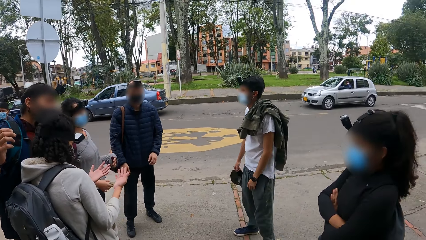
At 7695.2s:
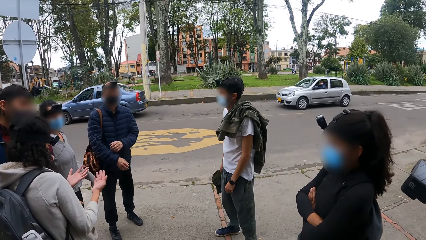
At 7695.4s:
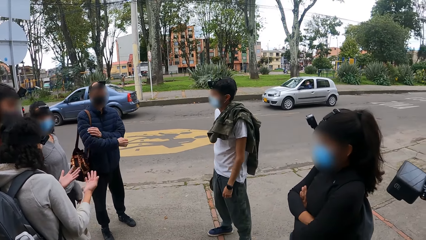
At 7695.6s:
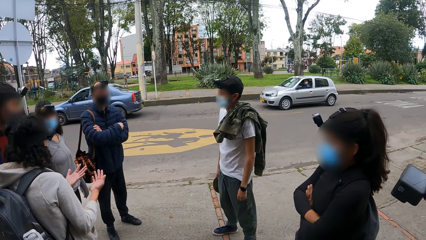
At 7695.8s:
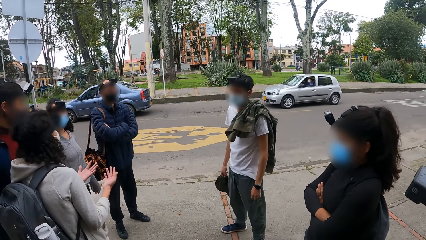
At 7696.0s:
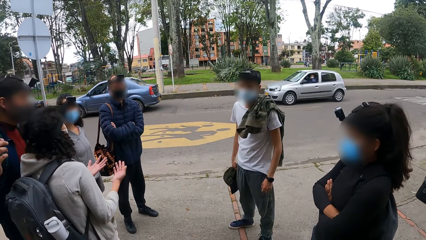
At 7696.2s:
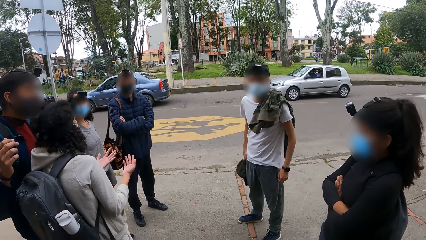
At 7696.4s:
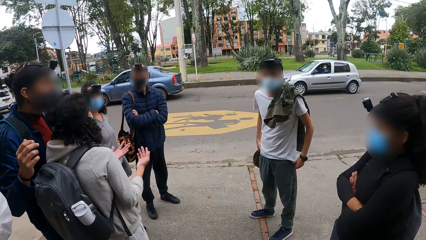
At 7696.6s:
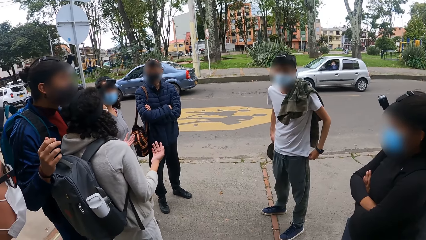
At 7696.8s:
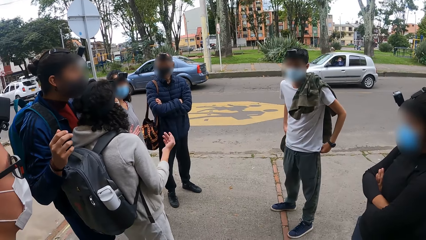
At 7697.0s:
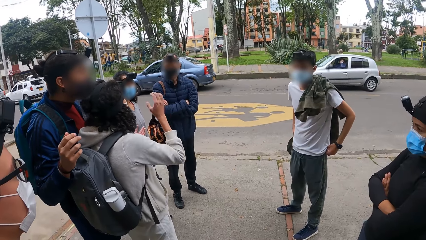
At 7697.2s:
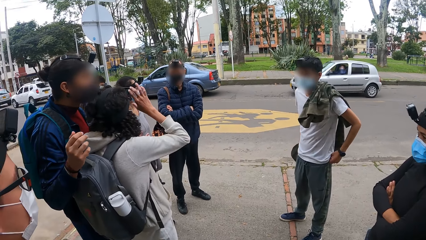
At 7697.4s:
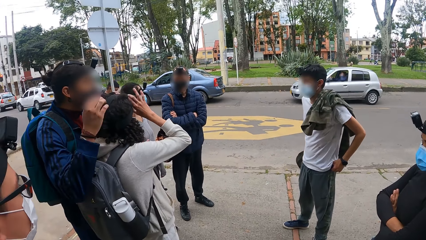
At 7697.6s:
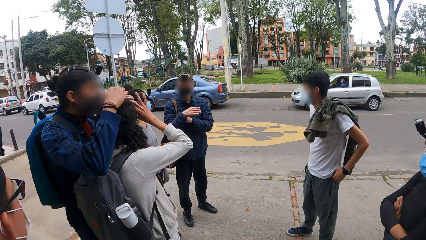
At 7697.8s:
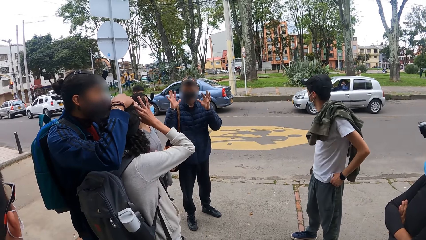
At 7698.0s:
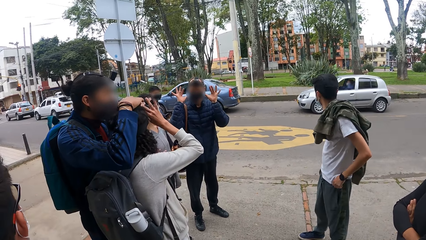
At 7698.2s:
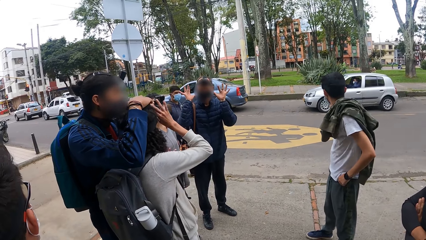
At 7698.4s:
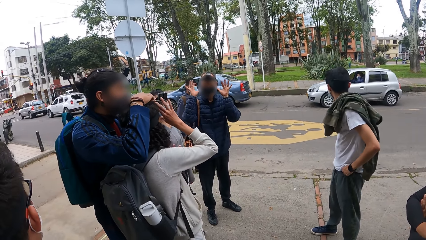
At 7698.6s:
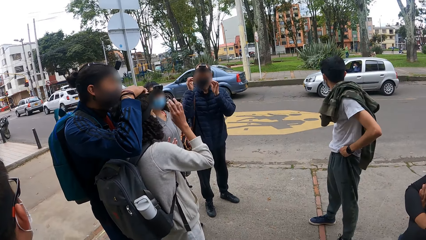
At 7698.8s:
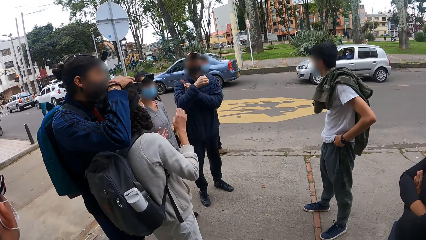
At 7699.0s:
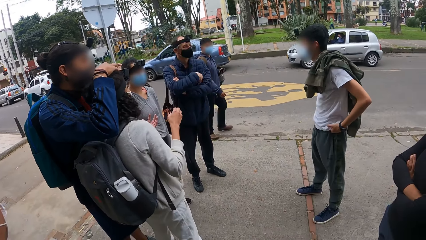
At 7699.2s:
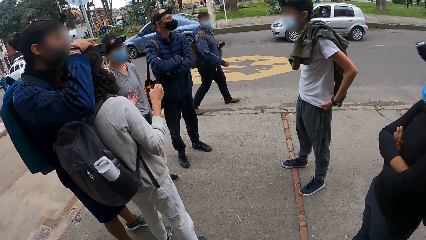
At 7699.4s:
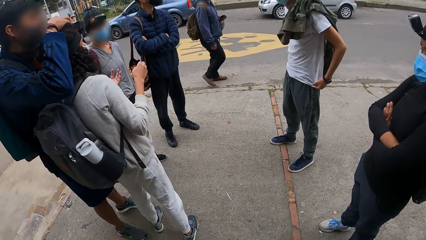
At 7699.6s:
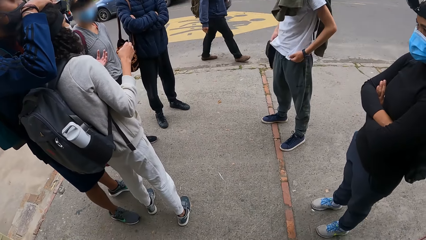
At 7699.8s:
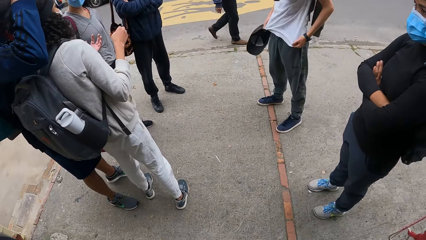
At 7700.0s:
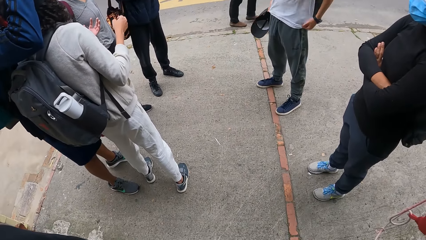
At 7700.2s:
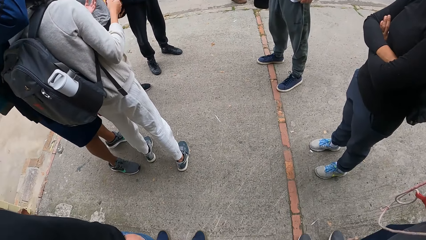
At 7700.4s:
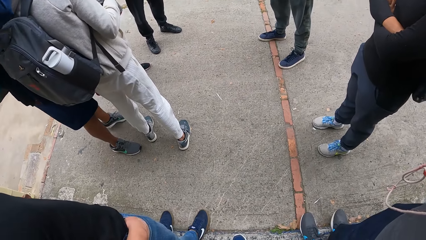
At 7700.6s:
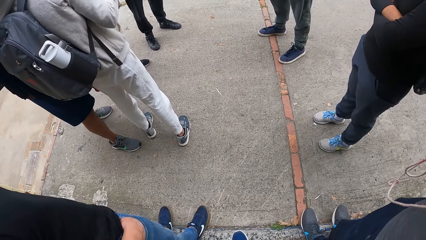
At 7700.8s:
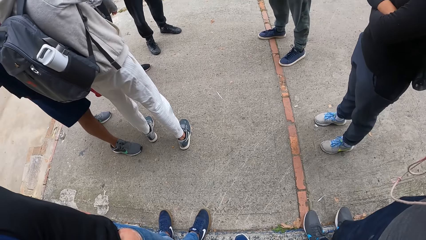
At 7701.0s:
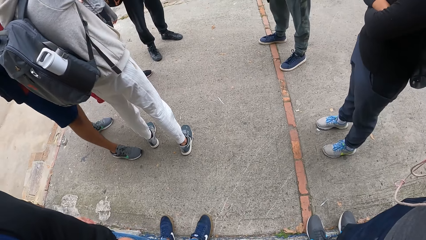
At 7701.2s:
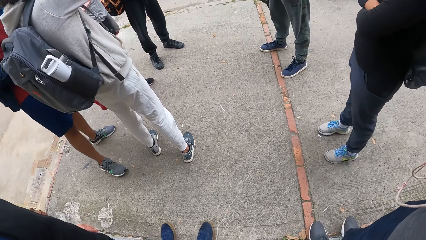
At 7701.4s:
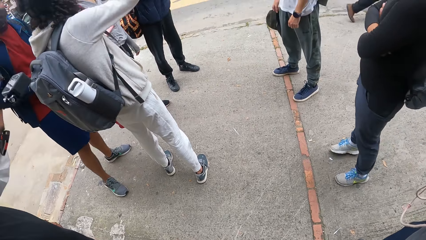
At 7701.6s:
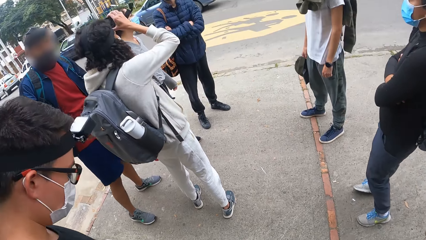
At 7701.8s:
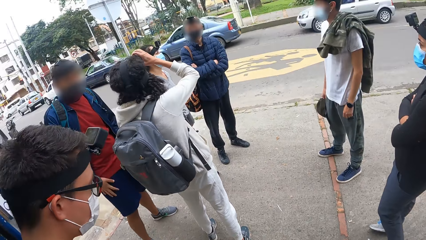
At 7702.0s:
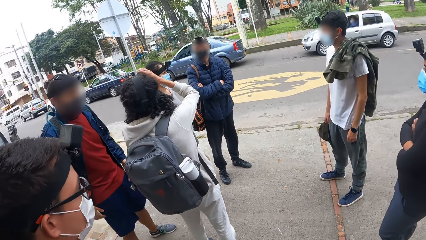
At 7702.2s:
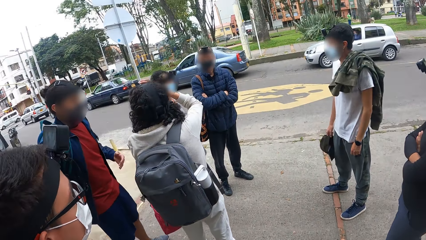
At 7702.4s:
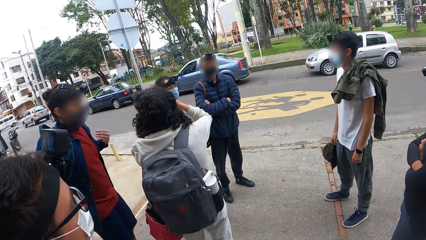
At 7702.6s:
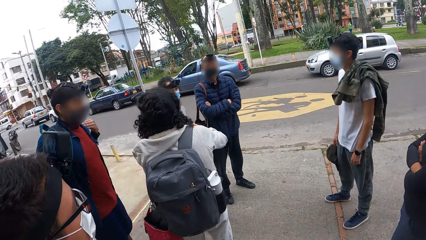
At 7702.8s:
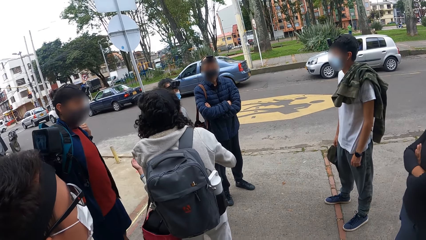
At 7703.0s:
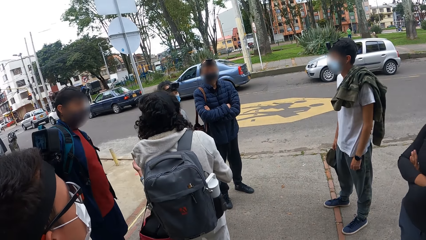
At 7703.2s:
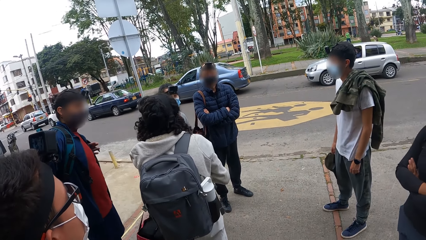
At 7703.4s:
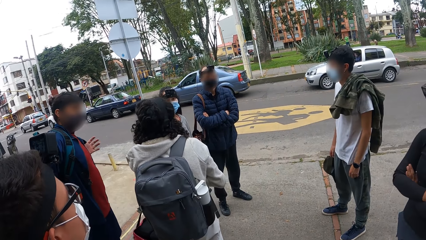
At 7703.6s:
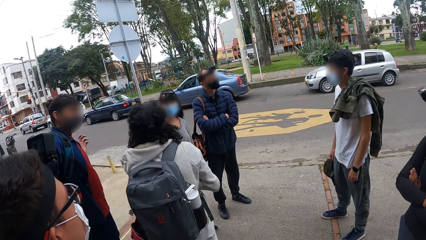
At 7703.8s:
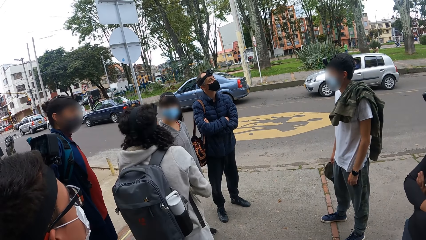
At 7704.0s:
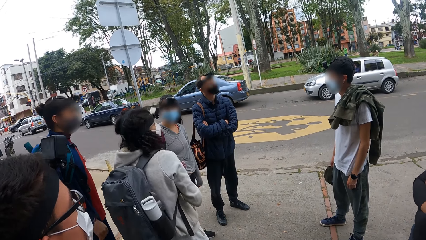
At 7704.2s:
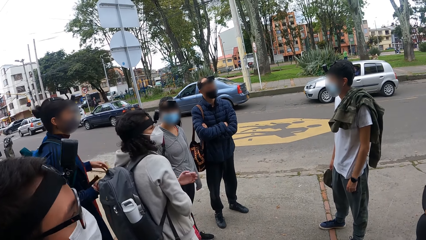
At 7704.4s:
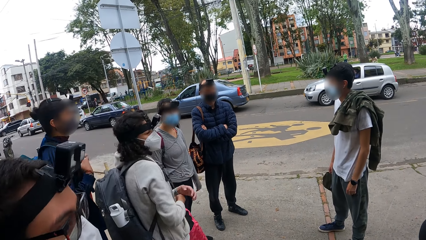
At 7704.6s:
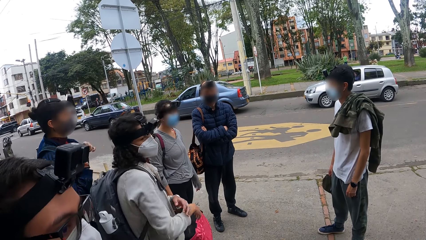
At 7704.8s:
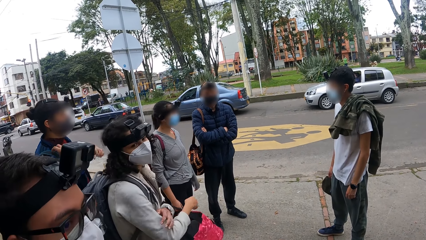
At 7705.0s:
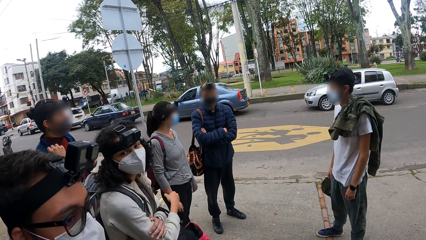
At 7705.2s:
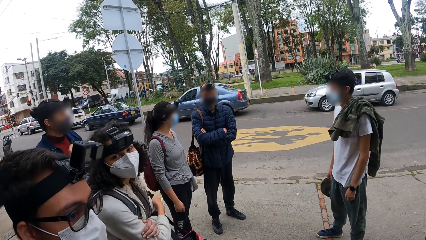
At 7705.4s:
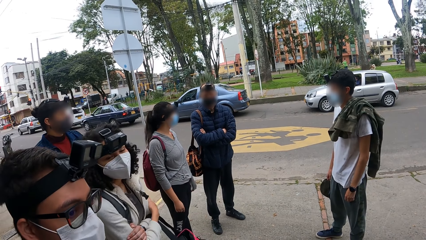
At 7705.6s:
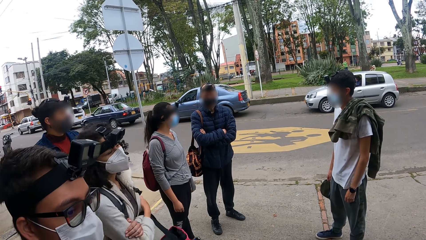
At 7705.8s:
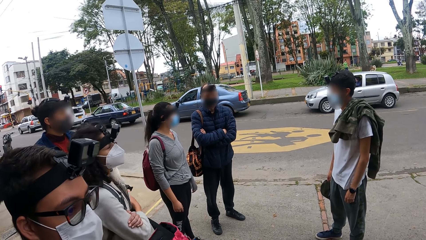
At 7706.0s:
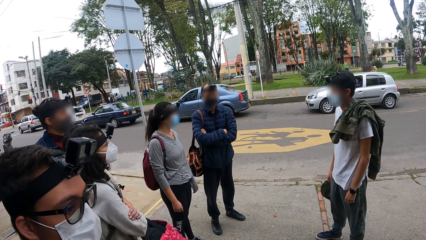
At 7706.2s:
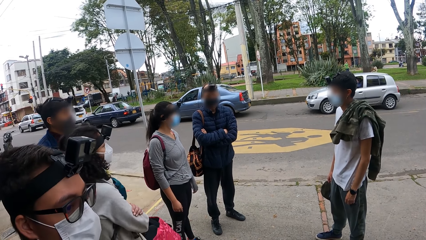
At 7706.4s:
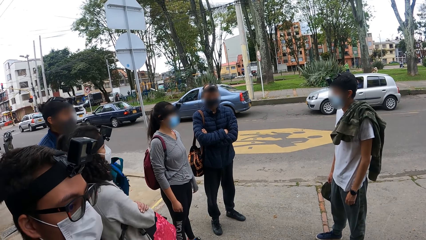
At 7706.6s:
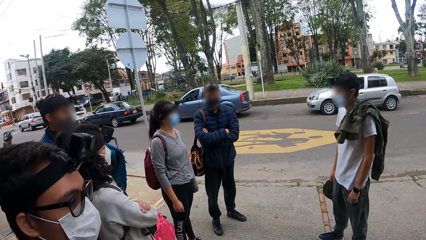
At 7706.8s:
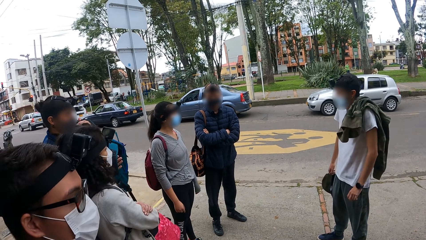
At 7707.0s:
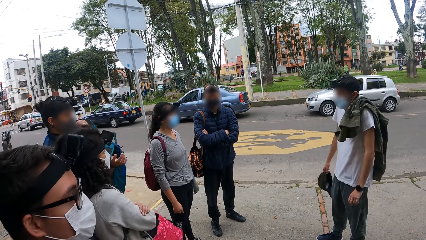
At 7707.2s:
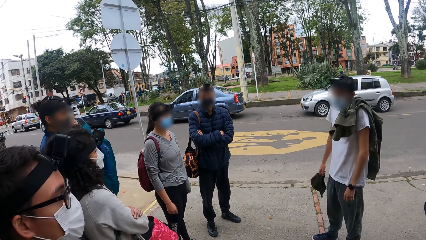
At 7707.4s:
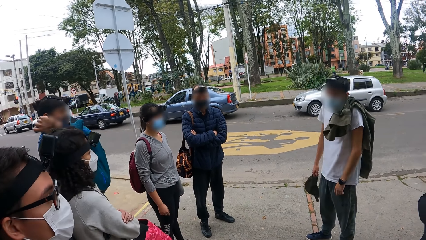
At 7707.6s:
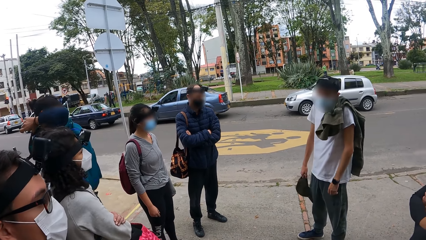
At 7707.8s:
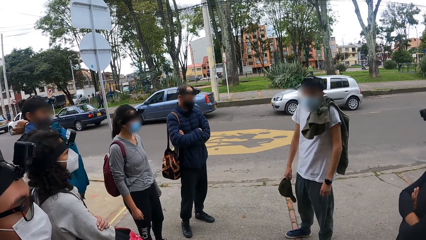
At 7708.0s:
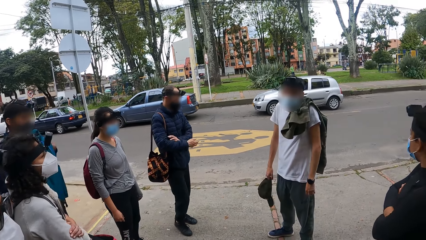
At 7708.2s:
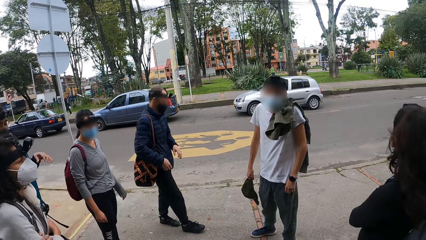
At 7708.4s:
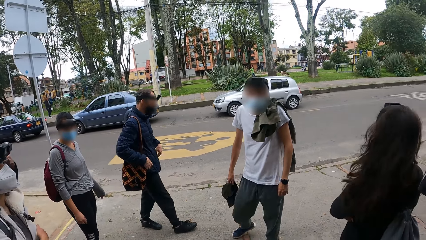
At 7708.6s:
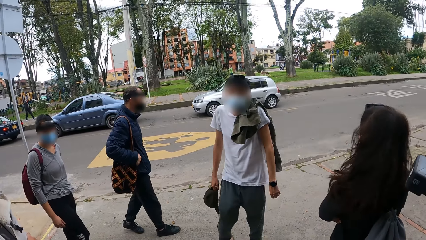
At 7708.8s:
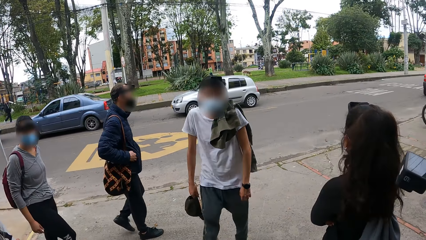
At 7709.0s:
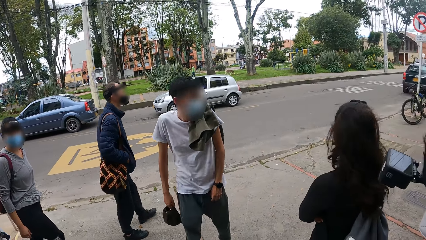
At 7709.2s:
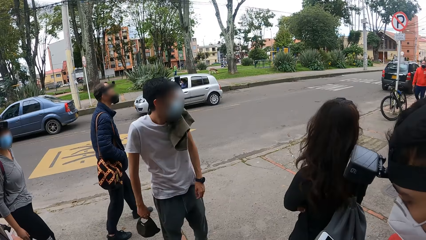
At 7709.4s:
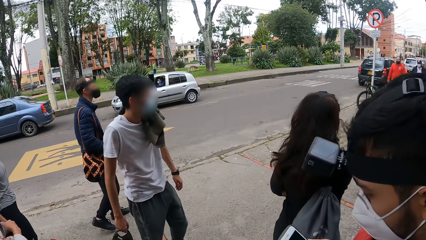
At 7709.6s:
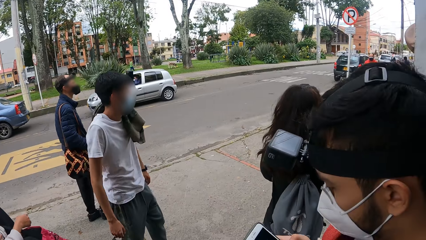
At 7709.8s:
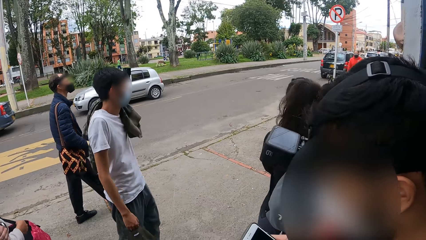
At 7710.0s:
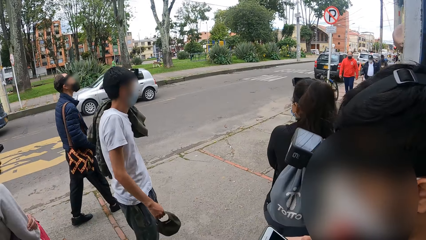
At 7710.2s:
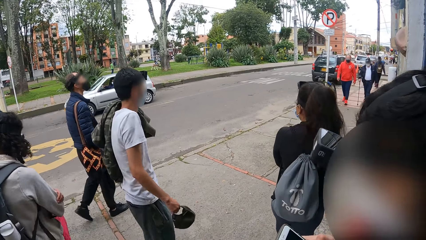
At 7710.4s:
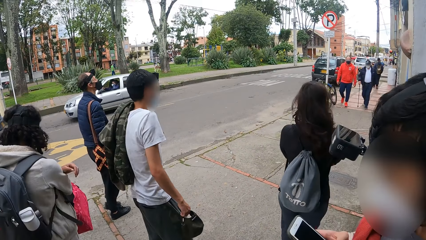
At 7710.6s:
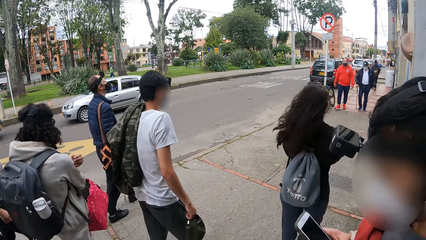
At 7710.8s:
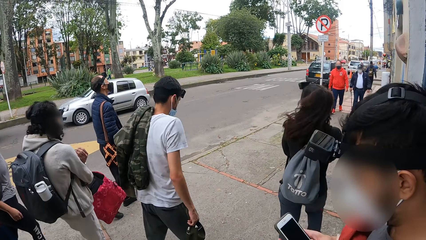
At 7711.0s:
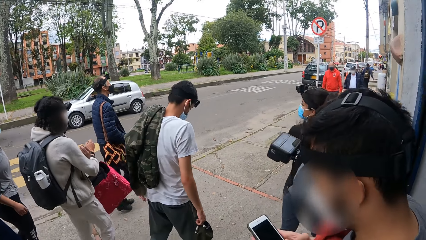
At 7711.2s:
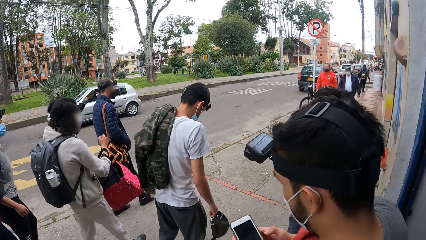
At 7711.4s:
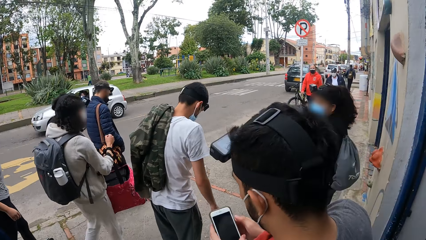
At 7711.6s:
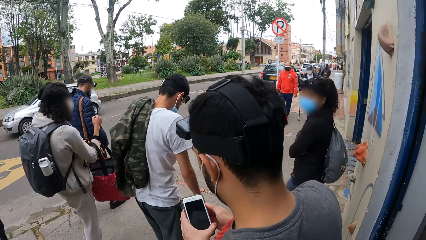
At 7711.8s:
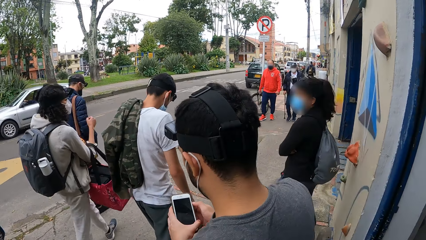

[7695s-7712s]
A woman adjusts the camera on her head with her right hand. A man adjusts the camera on the woman's head with both hands. The woman adjusts the camera on her head with her right hand. The man interacts with the woman. The man takes off a bag from his back with both hands and places the bag on his chest with both hands.
